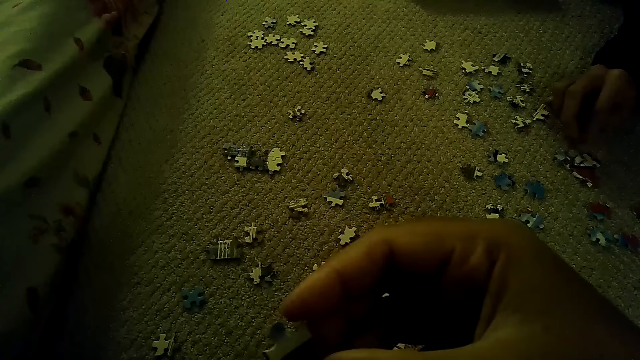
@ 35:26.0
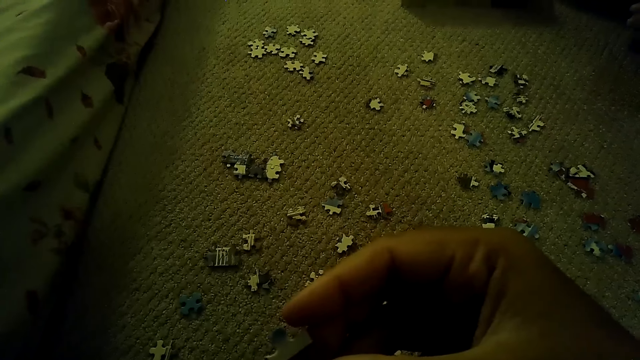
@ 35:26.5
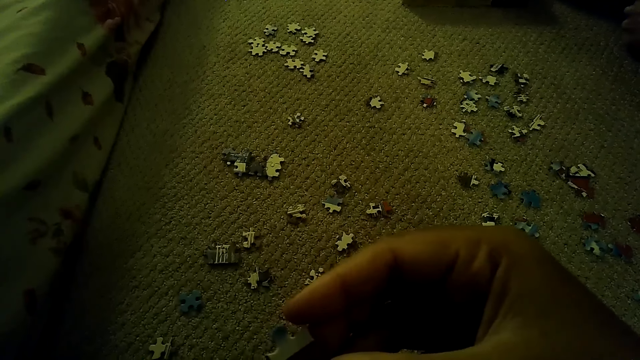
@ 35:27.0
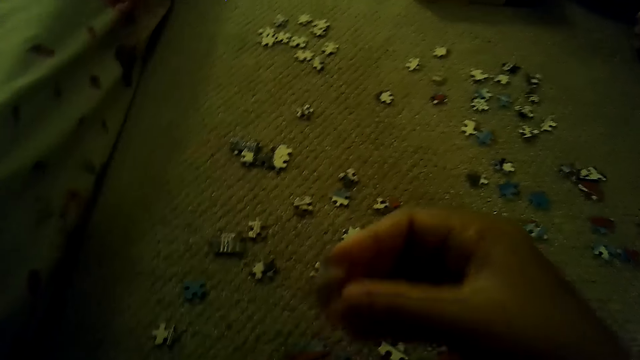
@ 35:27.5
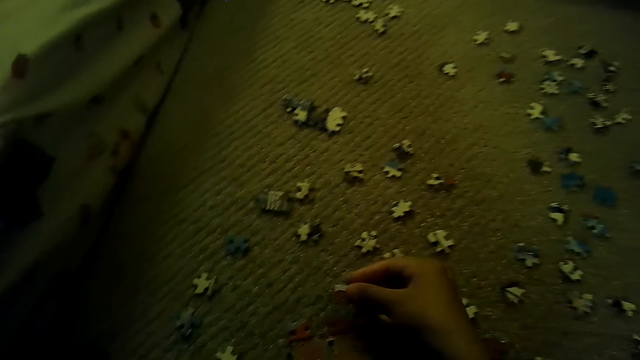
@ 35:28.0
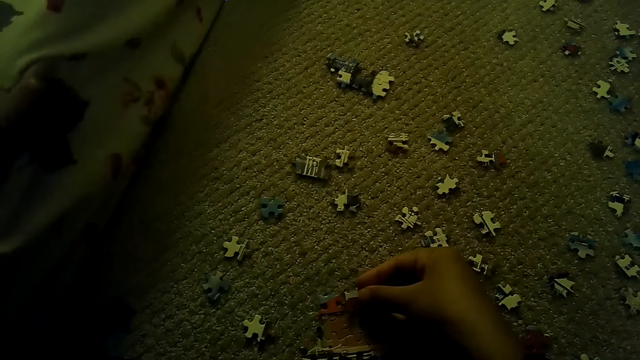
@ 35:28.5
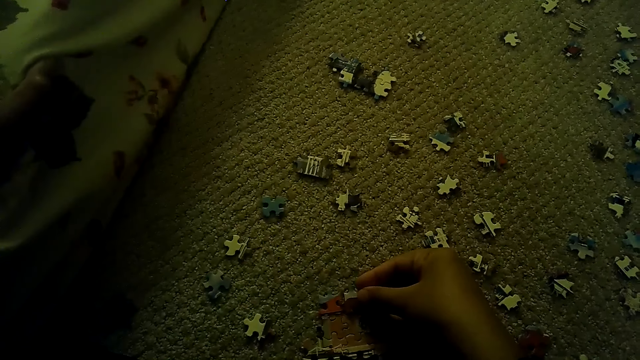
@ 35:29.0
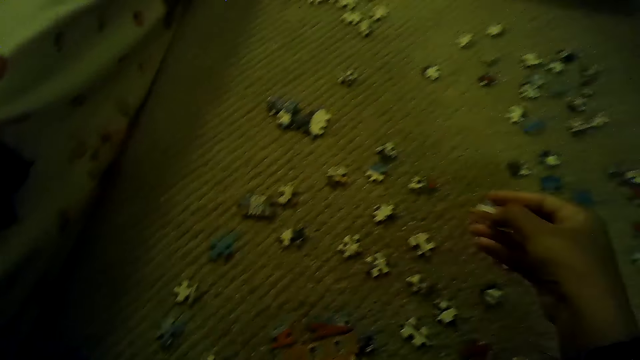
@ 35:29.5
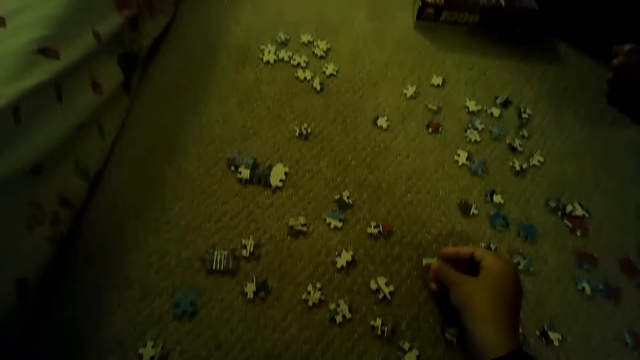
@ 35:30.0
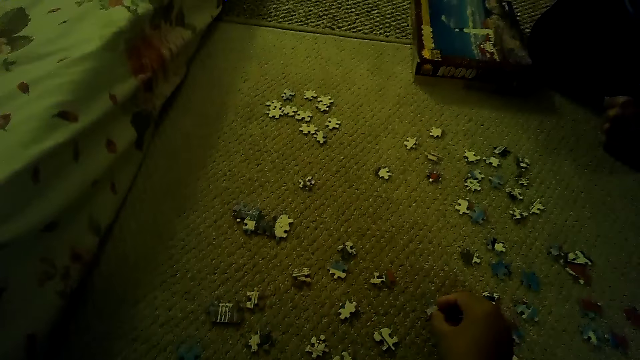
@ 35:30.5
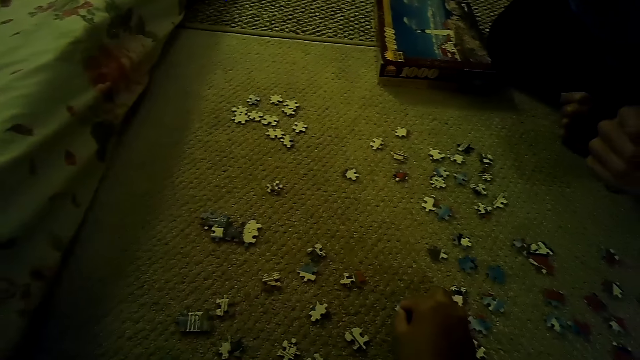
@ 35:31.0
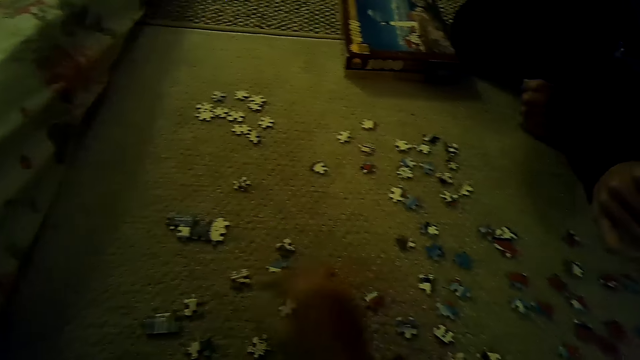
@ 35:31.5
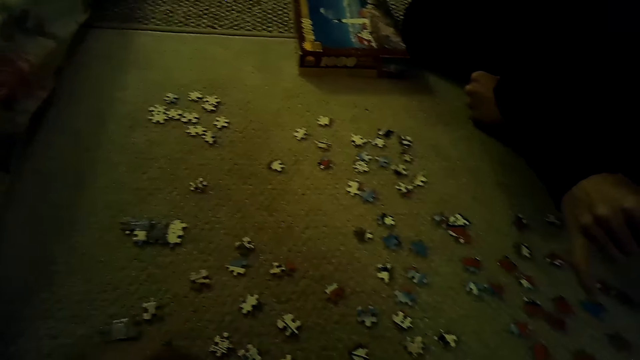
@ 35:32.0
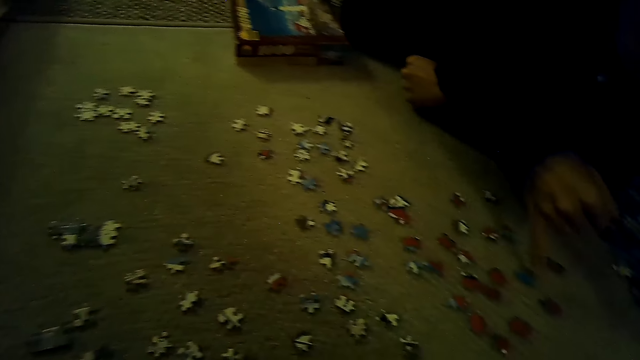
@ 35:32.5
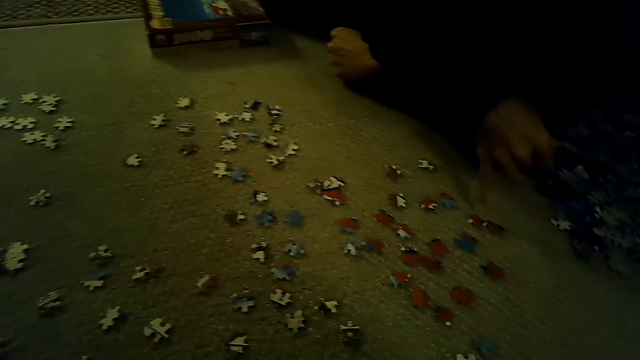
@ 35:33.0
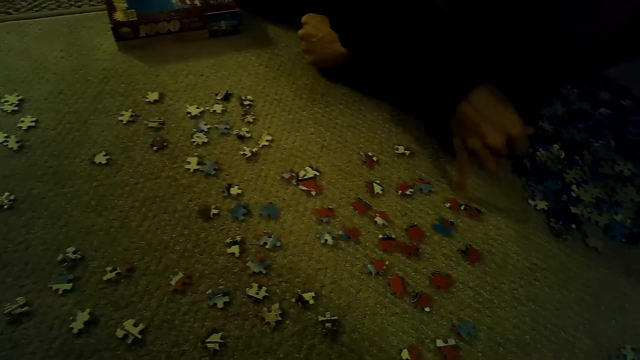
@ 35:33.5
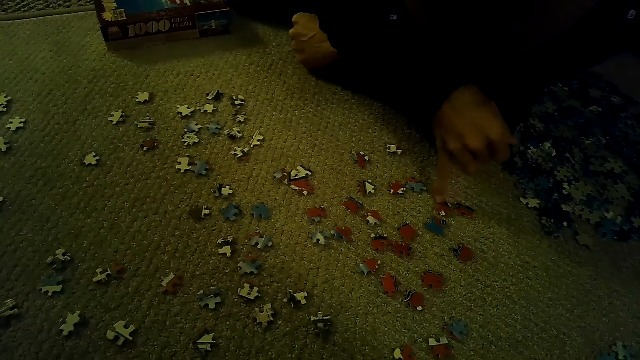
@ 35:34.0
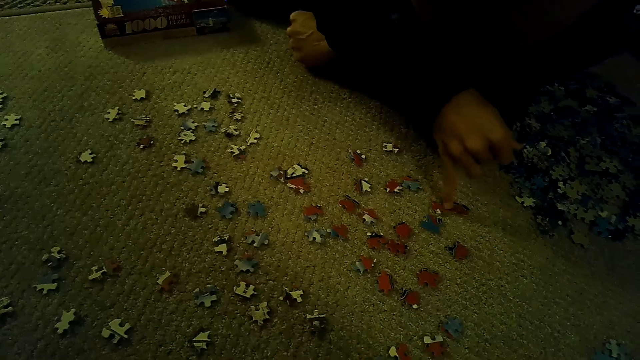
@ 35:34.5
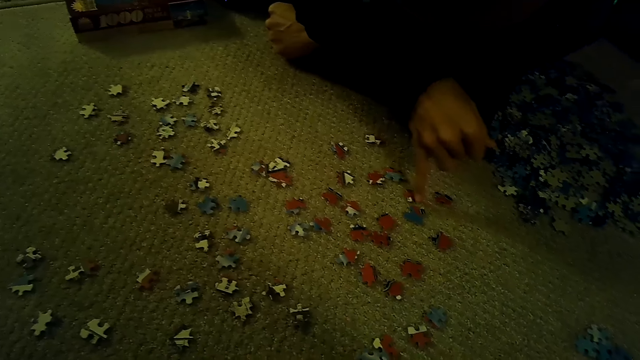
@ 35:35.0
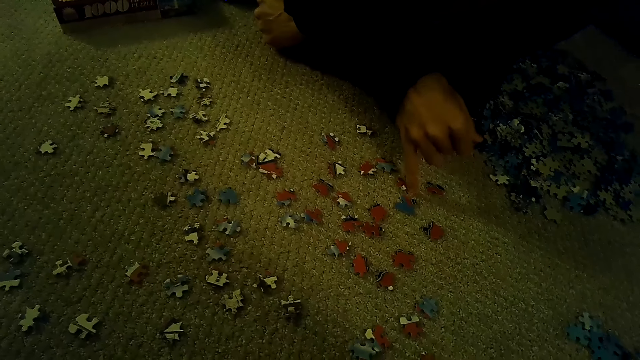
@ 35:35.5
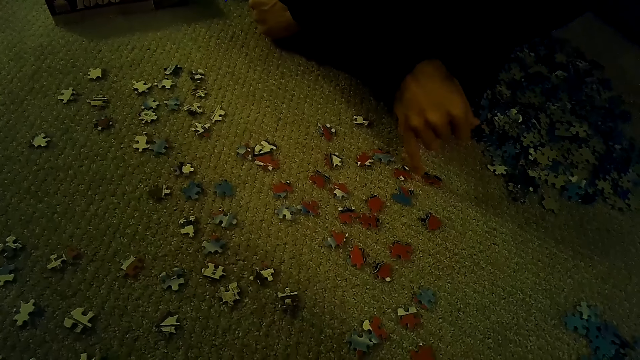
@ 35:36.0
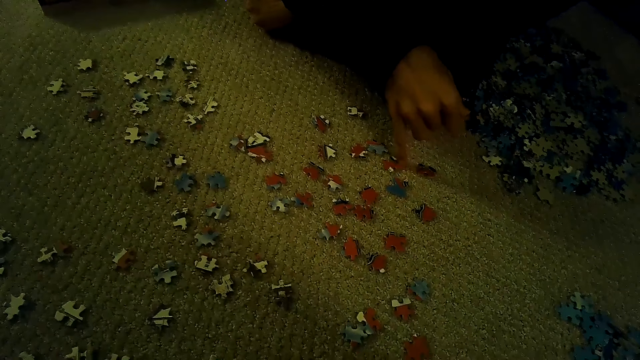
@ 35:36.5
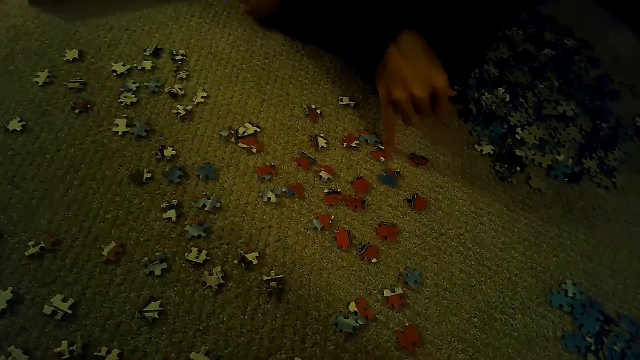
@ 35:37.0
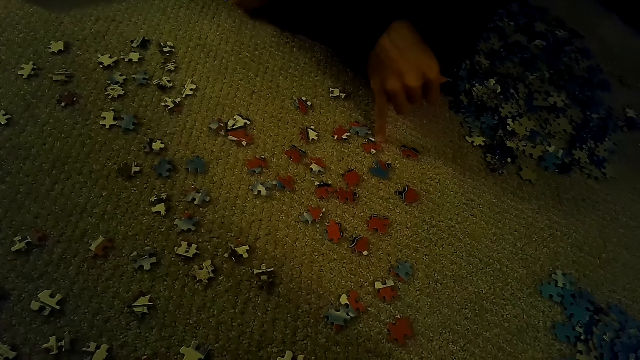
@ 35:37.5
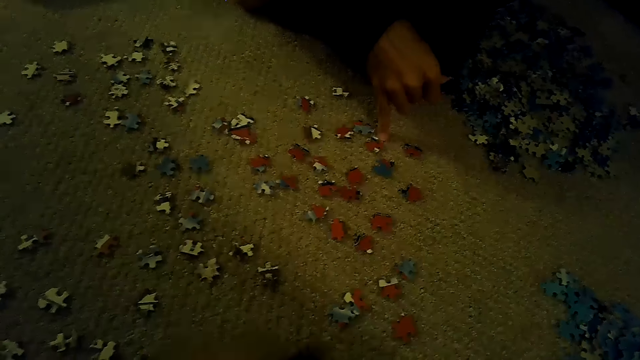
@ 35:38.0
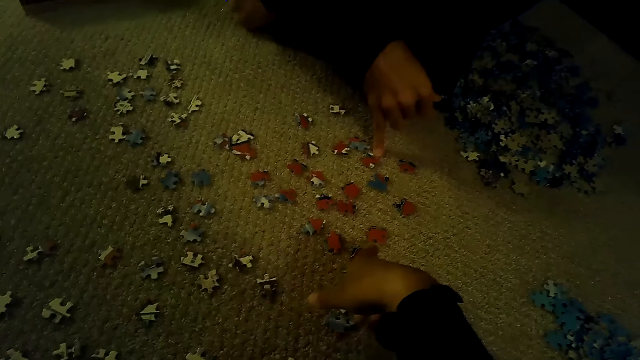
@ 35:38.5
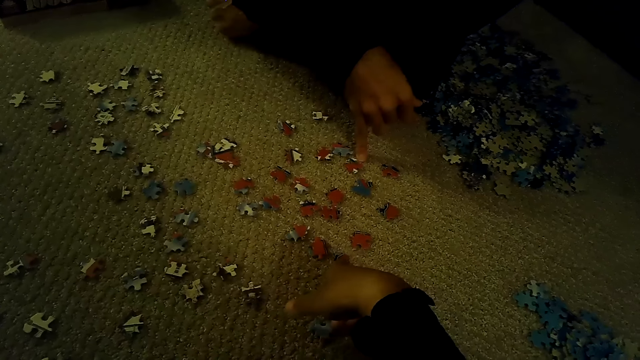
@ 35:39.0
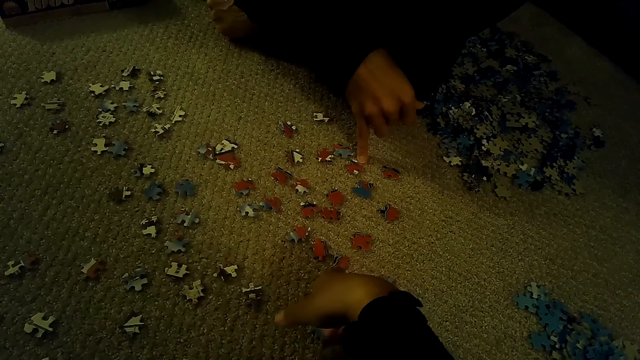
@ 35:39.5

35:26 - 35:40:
The camera wearer fixes a puzzle piece. They put down the puzzle piece. A person selects a puzzle piece.

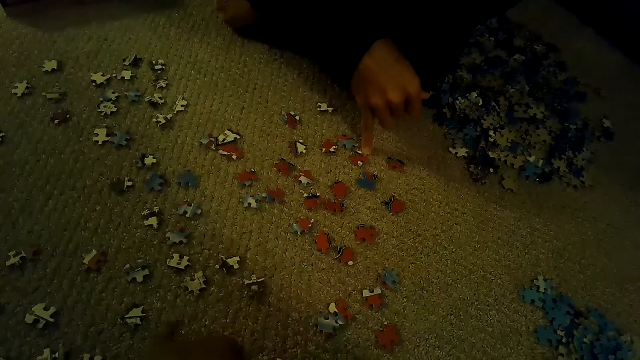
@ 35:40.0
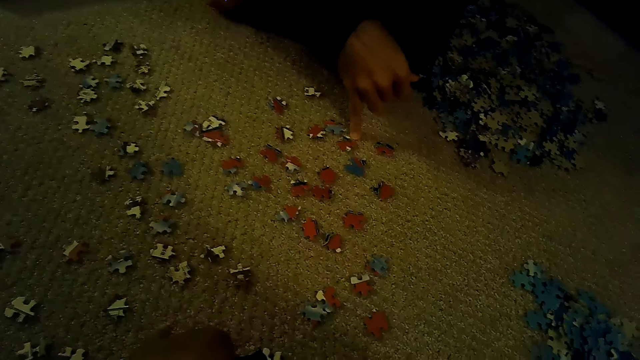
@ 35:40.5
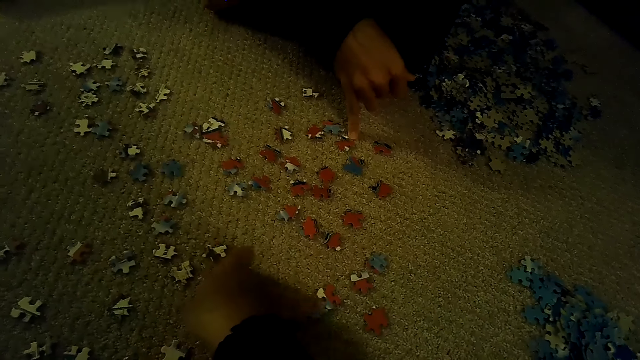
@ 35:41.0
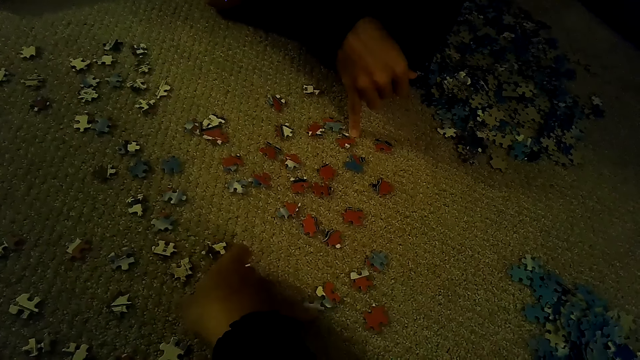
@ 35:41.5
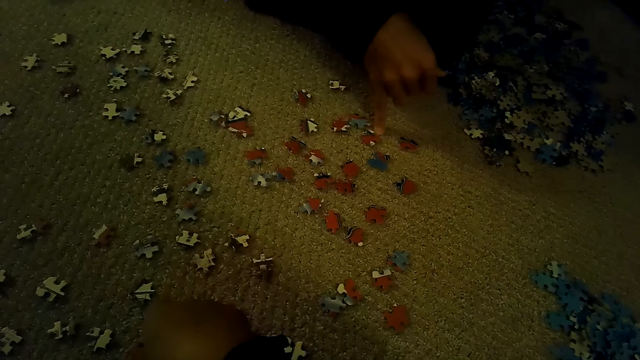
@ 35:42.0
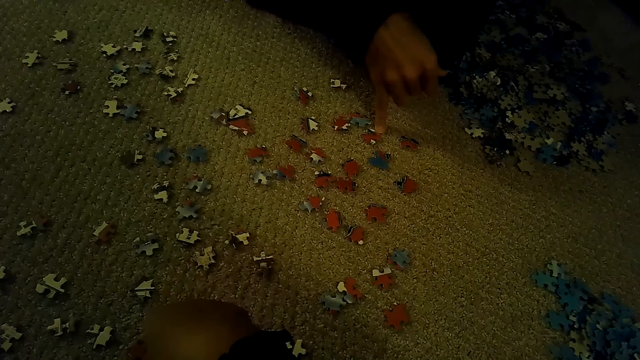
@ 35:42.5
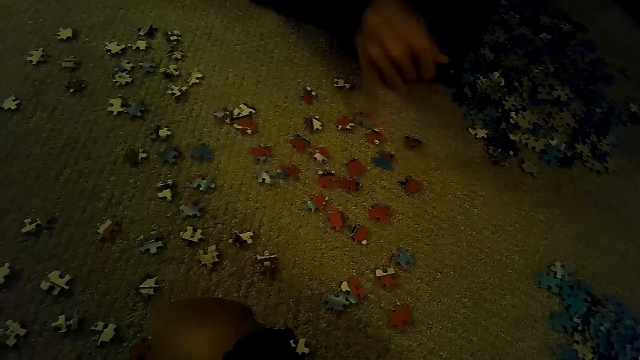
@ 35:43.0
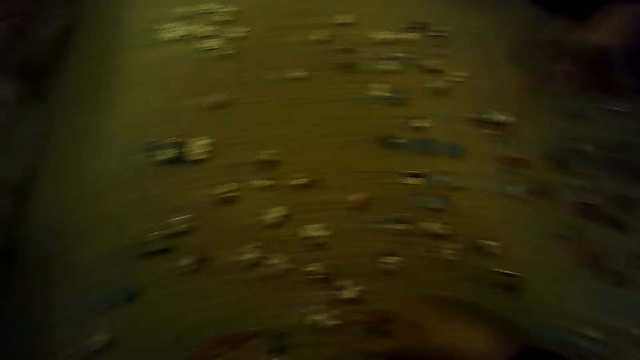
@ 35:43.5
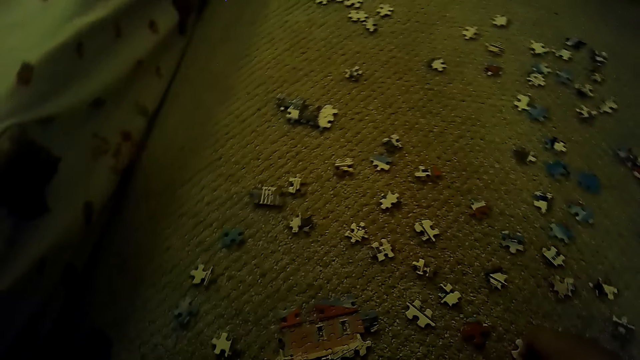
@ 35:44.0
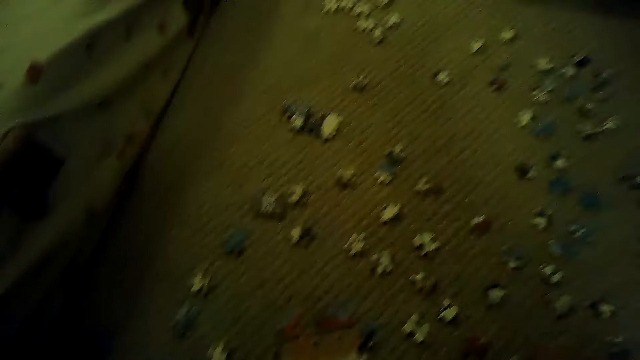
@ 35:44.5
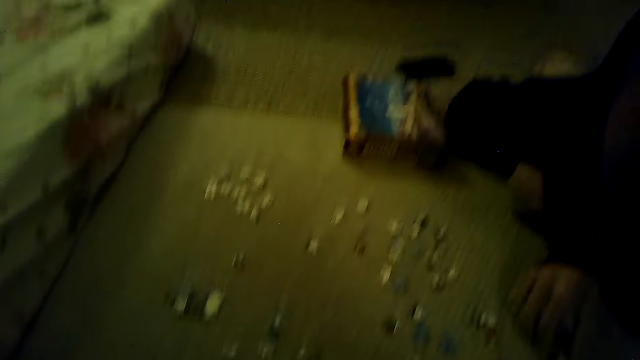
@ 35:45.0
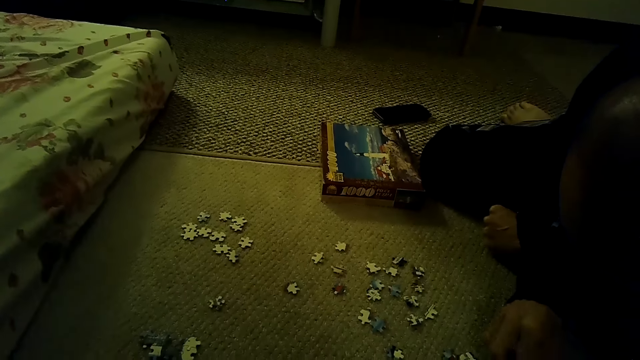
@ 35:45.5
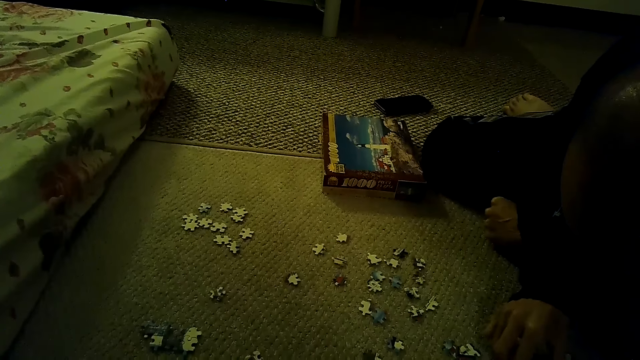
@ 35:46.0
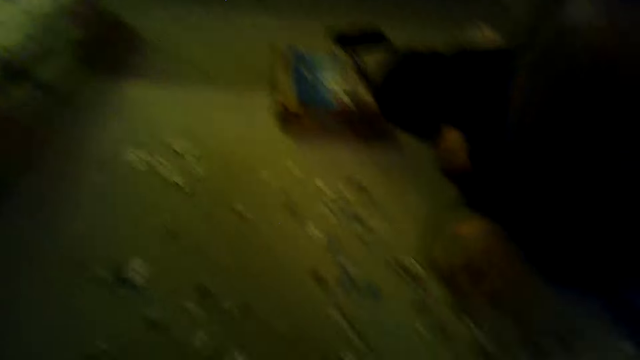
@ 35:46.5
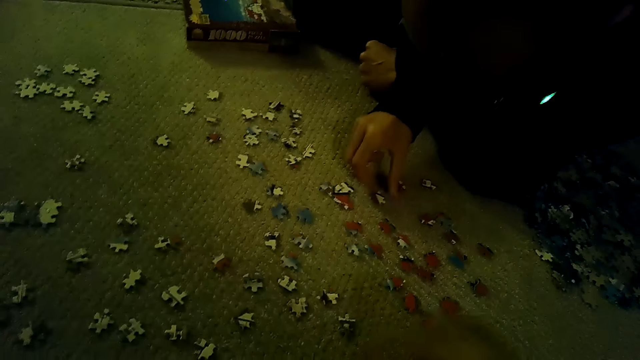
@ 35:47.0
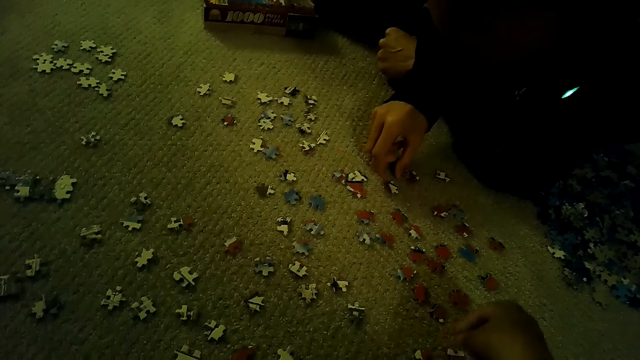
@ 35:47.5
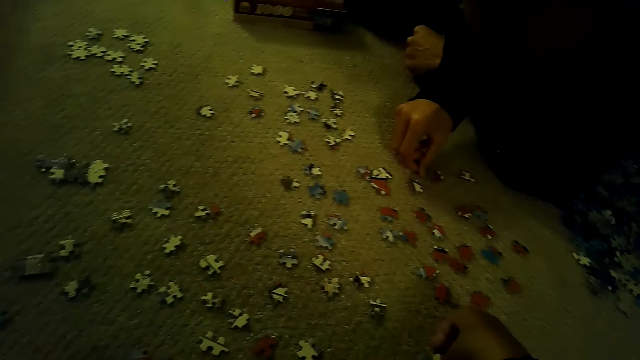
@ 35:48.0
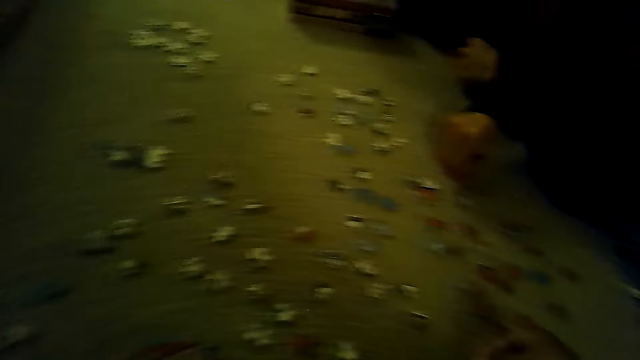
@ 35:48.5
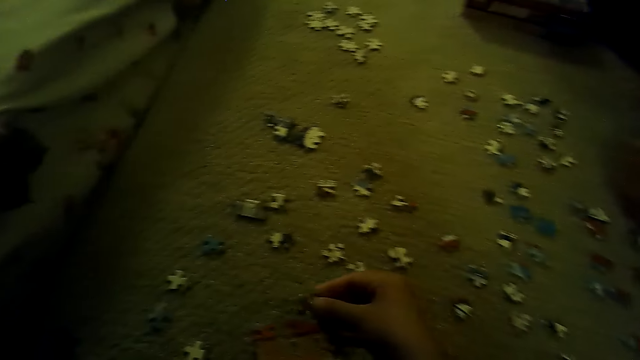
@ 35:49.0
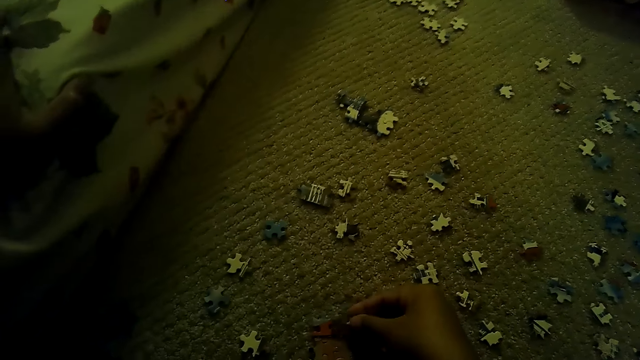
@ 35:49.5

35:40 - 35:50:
The camera wearer stares at the box. A man plays a jigsaw puzzle on the floor. The camera wearer picks a puzzle piece. They play the jigsaw puzzle on the floor.
